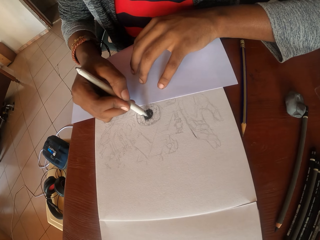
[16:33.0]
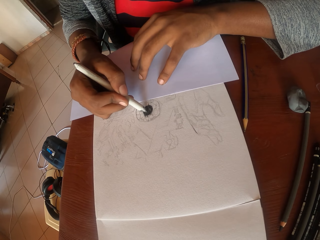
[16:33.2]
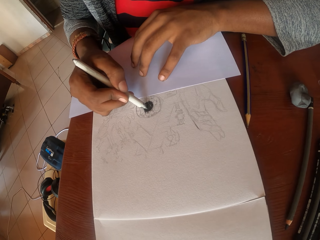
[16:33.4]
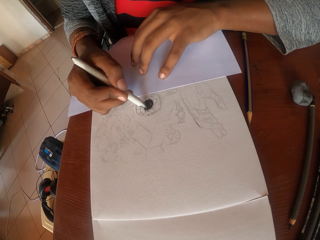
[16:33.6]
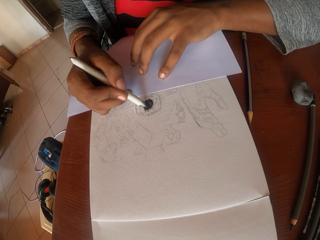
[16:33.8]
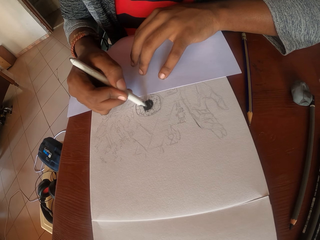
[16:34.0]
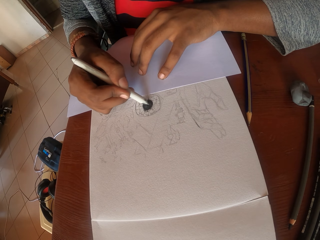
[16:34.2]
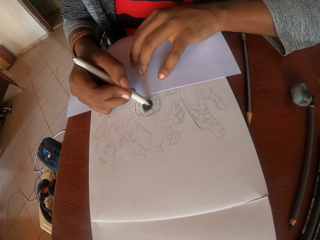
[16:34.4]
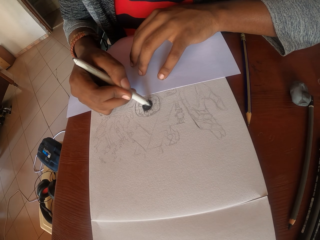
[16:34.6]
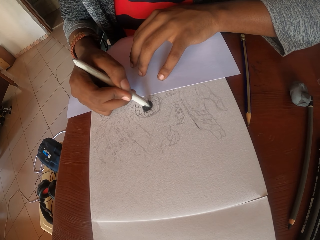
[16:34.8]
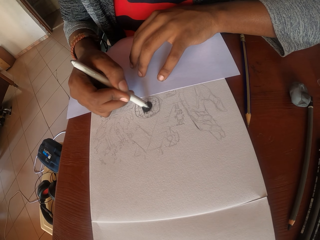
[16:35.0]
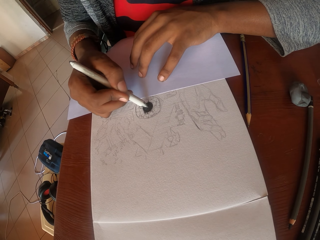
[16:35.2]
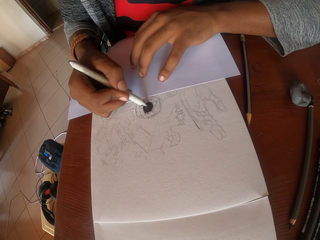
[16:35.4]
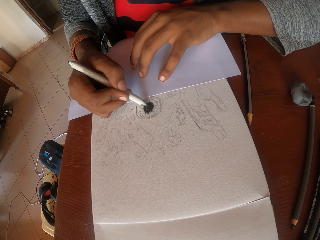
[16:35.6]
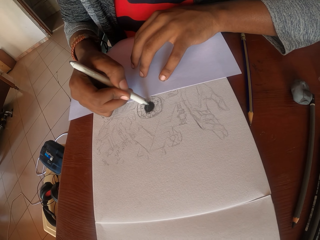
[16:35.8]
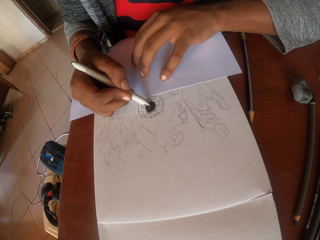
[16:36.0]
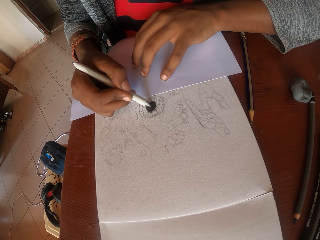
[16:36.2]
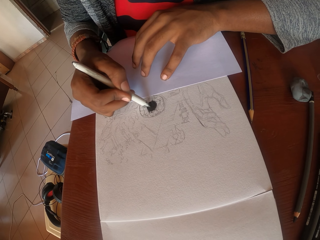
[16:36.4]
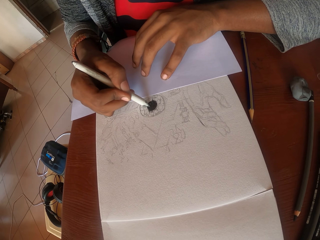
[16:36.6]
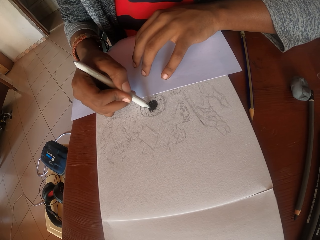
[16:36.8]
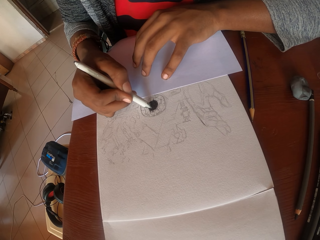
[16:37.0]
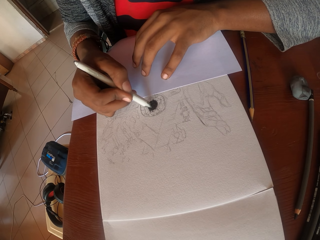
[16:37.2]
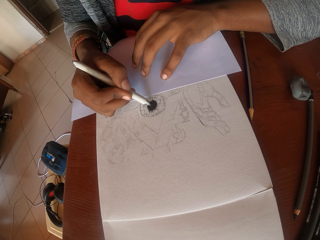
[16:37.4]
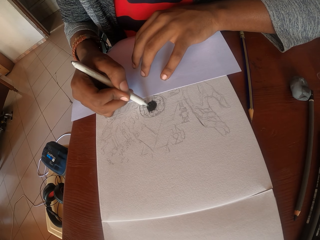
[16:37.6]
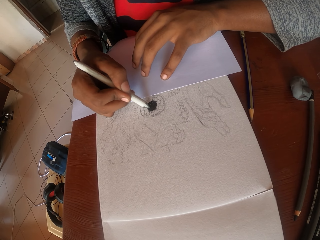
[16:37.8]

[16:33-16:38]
The camera wearer draws in a plain book with a drawing pen.

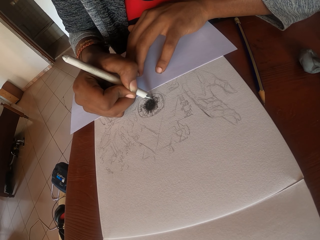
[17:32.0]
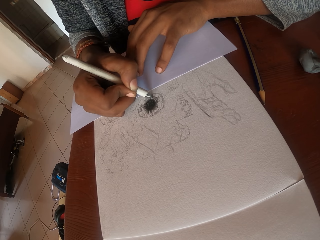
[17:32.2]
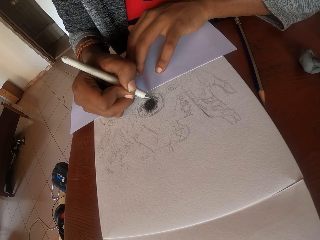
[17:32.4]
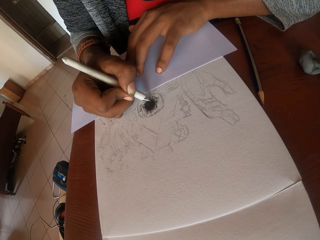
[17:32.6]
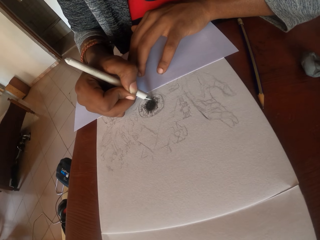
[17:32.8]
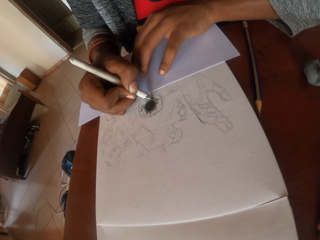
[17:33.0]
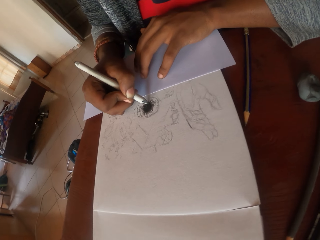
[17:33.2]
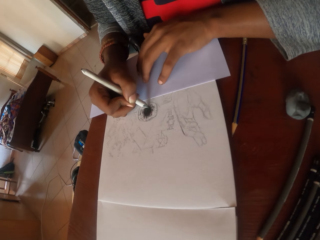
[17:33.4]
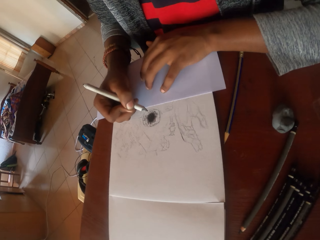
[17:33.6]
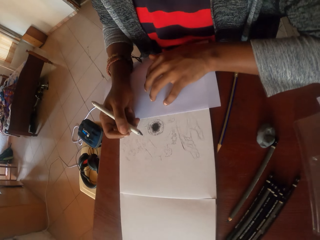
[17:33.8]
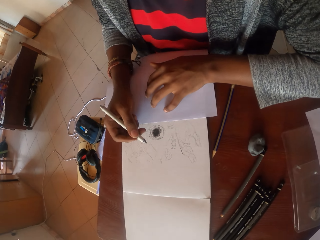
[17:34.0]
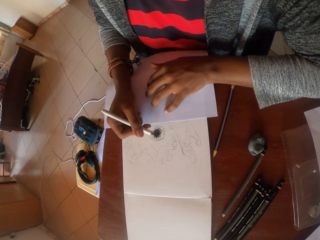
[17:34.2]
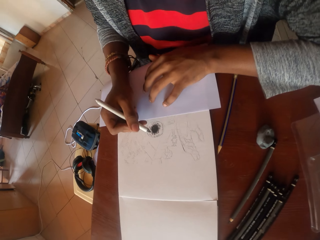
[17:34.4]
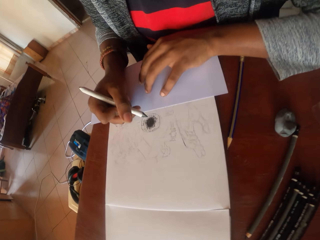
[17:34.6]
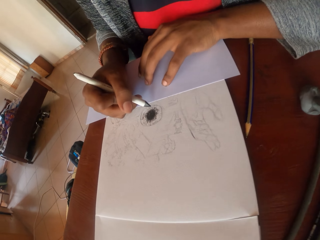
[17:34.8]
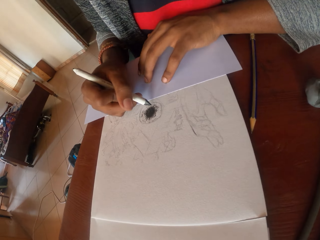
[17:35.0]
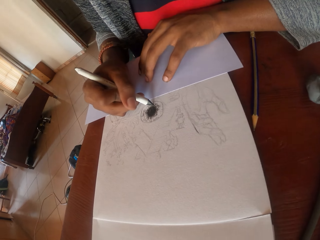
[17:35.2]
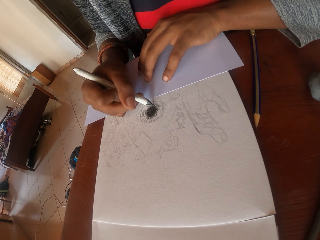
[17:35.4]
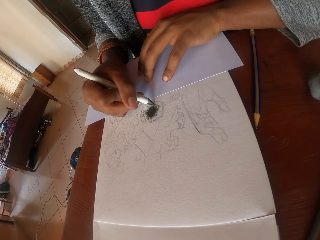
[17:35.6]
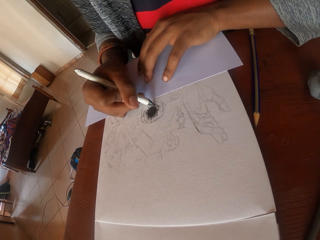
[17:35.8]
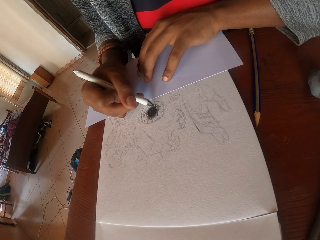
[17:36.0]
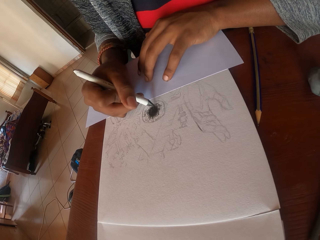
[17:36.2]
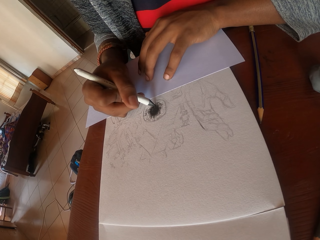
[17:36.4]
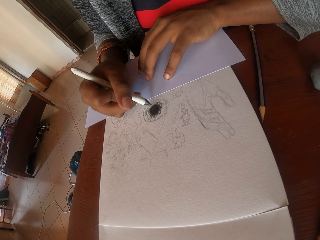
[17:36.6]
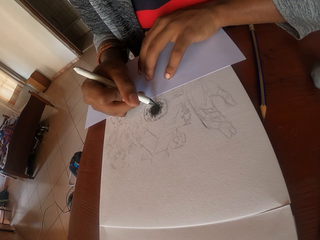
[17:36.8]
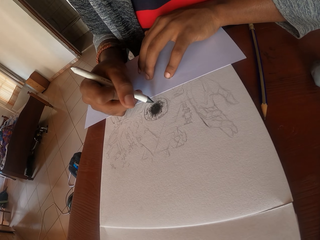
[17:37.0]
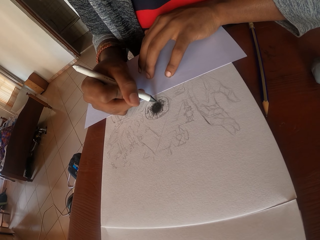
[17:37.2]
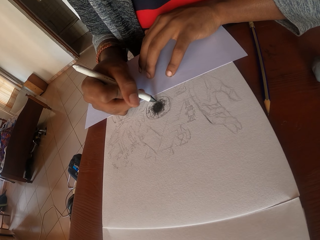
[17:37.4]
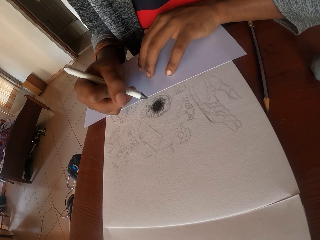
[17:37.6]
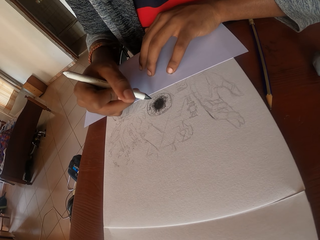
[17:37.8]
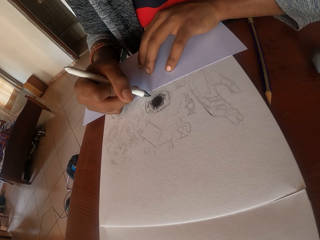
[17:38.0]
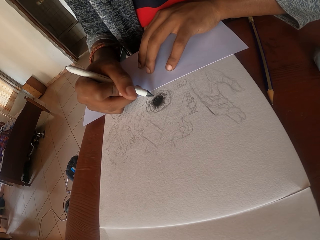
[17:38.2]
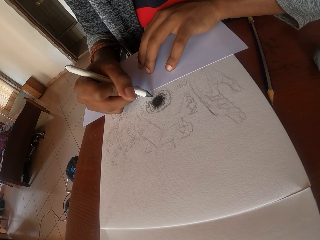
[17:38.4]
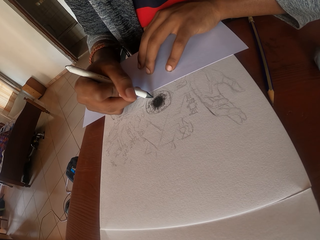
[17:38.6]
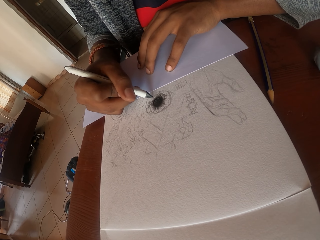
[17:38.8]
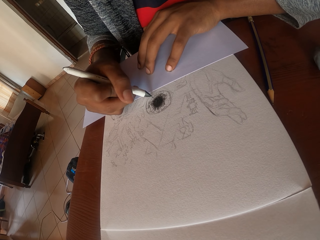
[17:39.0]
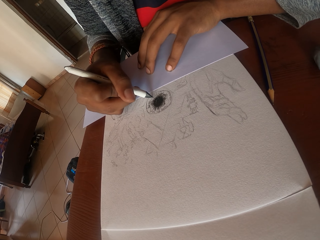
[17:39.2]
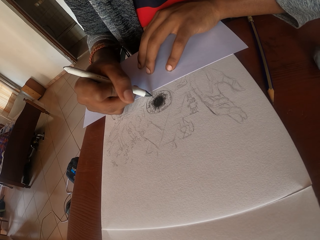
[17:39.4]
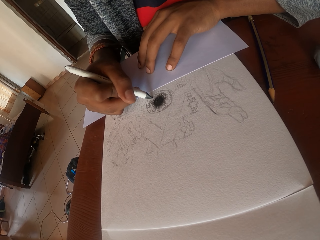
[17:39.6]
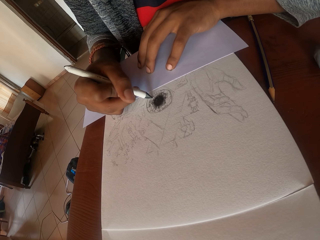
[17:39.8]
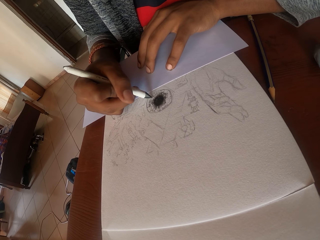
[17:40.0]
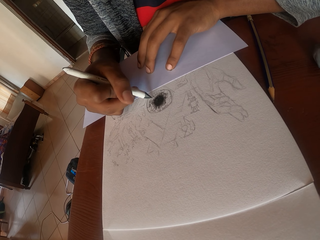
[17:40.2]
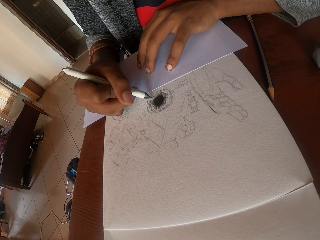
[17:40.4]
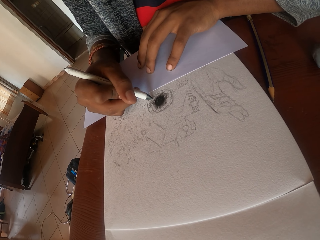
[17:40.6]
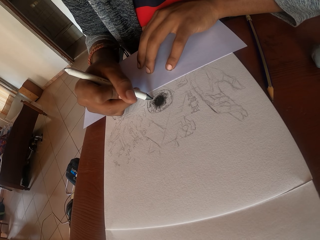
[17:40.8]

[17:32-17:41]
The camera wearer looks around. They draw in a plain book with a drawing pen.

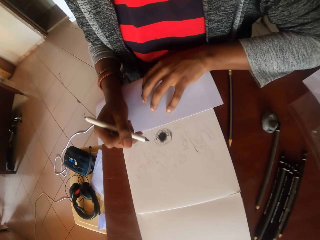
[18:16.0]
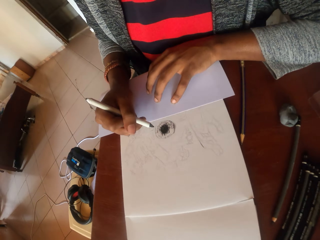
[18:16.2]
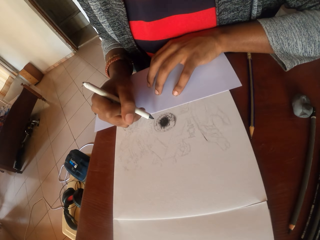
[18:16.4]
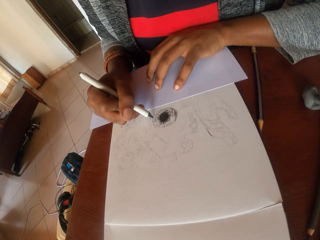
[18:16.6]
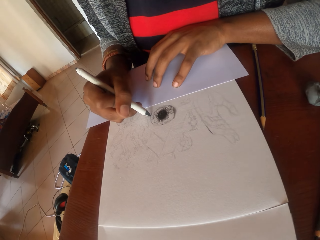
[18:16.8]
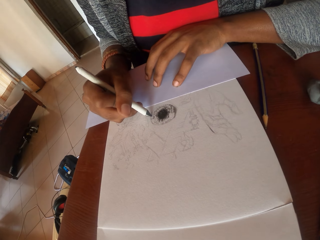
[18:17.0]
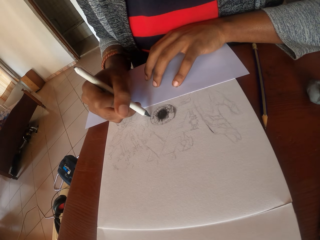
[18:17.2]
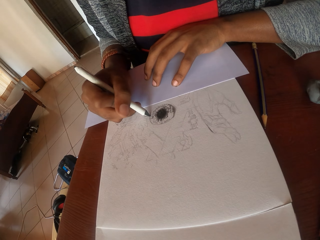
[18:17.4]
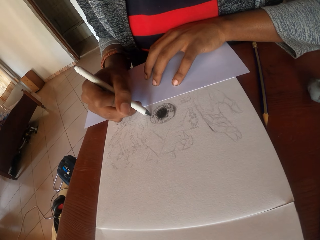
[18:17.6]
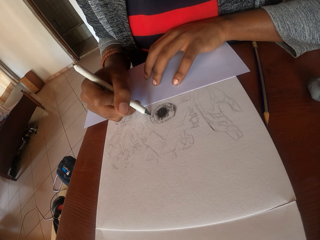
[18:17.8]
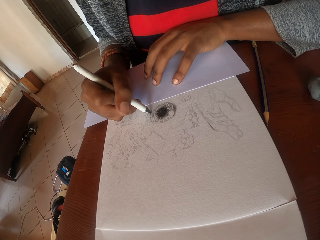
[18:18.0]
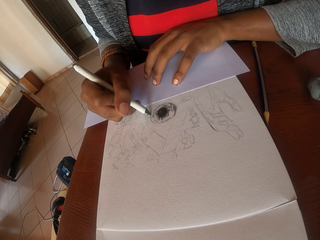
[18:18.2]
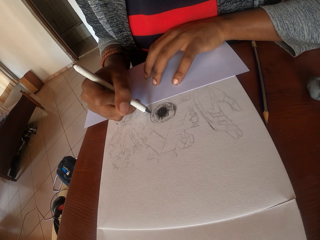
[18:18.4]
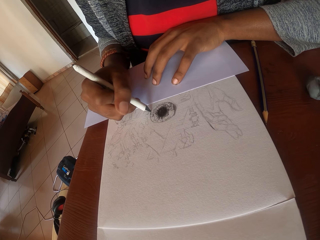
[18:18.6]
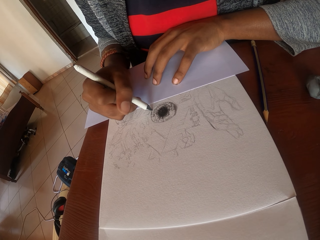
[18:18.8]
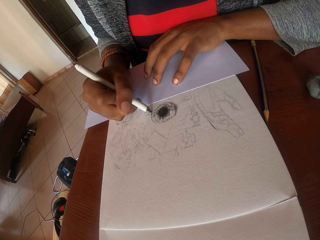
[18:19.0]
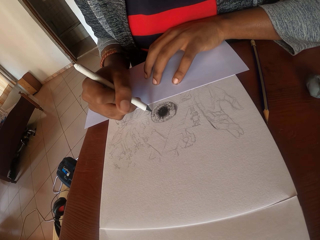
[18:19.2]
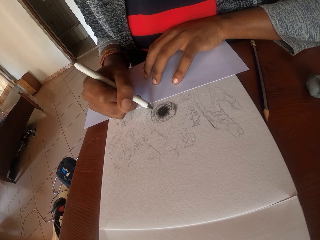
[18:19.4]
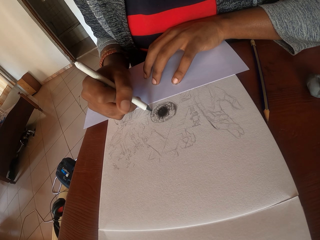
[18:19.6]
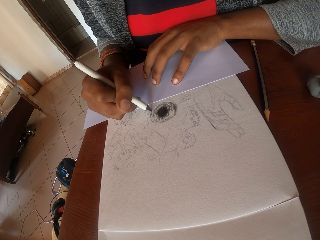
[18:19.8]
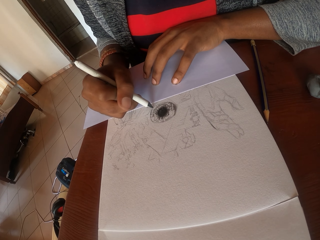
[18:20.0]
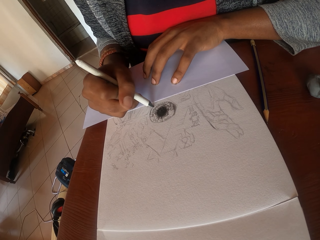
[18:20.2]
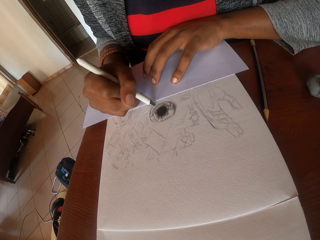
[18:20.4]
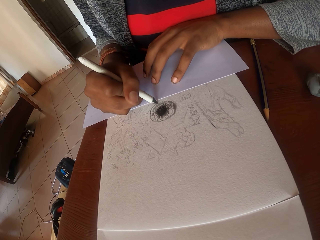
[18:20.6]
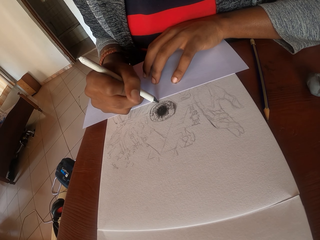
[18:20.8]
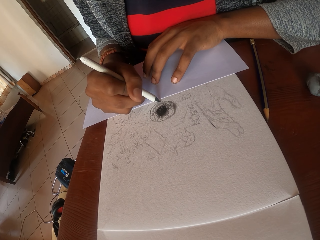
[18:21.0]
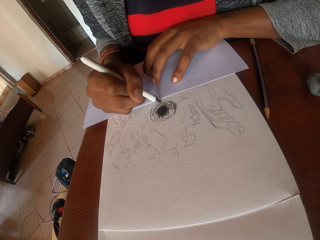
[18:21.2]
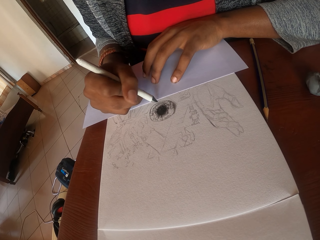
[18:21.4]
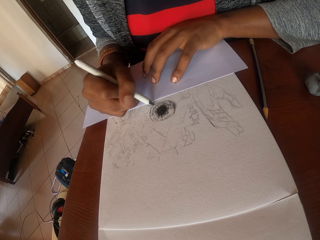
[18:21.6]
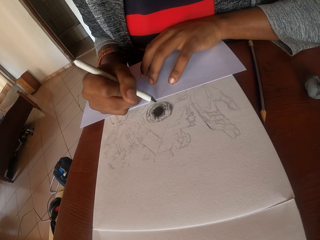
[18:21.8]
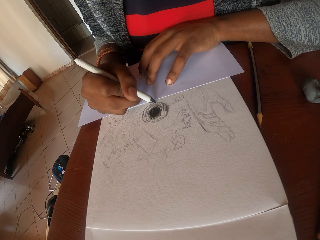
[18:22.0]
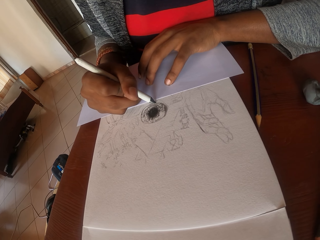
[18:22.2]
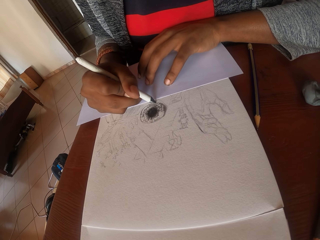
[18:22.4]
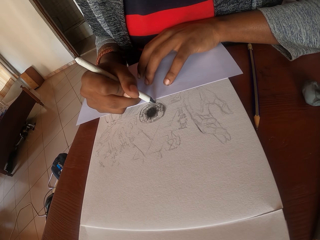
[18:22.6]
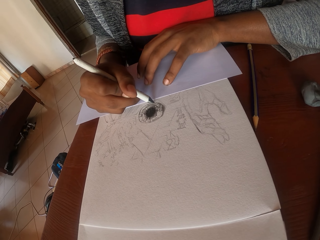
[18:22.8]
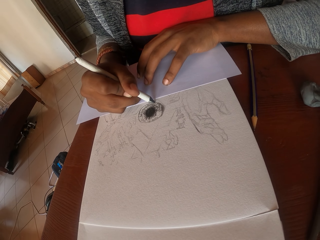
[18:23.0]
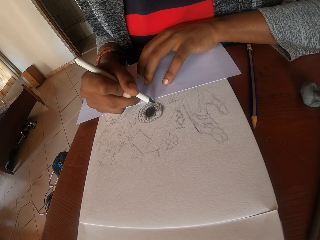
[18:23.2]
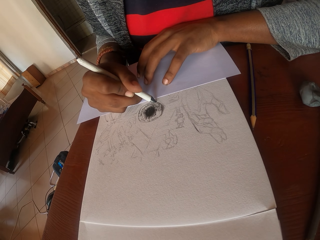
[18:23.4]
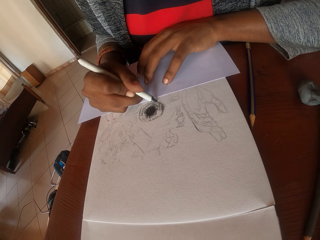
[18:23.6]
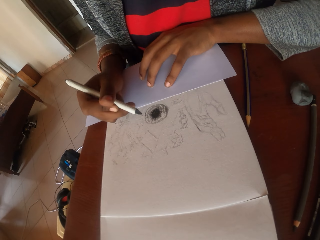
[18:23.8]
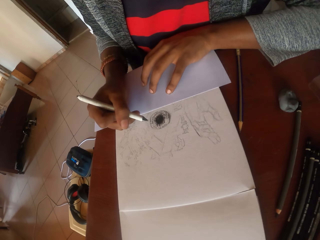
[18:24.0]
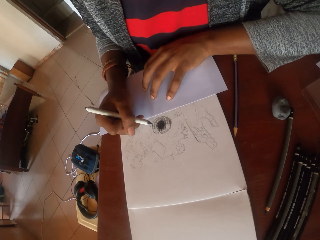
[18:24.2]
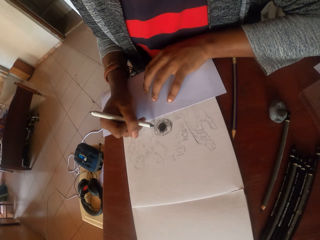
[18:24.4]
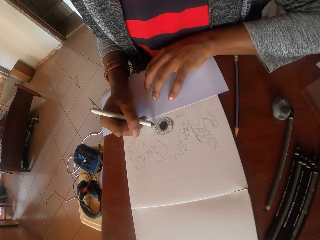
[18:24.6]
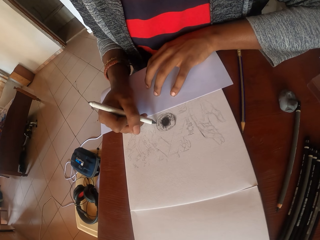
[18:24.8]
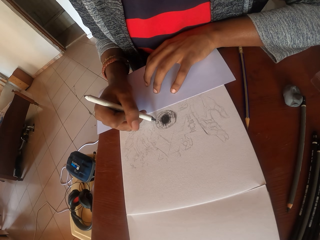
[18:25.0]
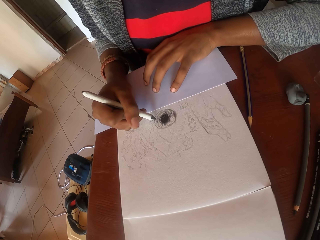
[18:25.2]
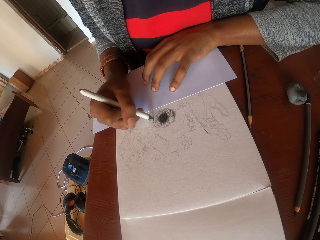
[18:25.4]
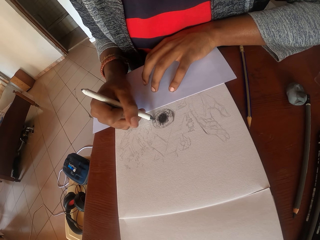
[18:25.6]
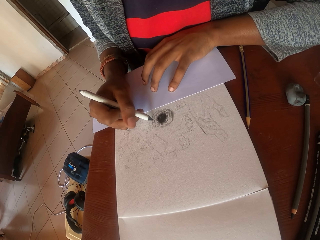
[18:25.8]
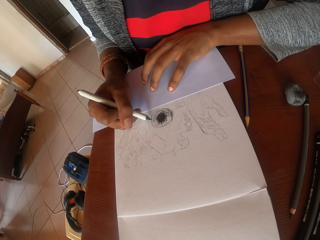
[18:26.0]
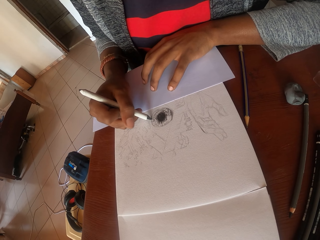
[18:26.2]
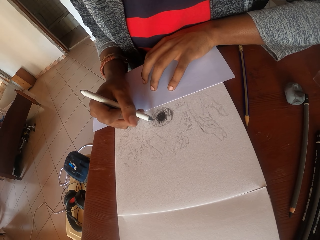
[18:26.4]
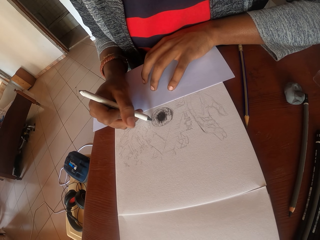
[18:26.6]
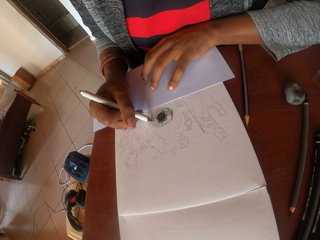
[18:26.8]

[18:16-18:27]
The camera wearer draws.
